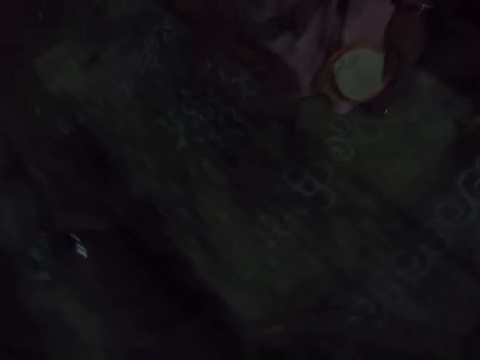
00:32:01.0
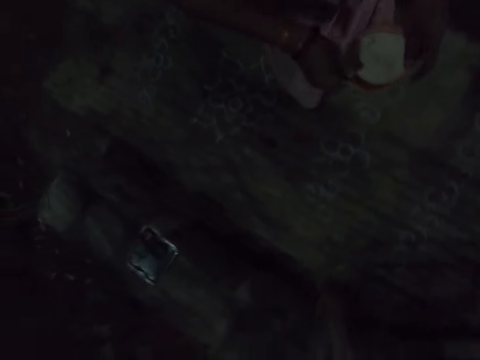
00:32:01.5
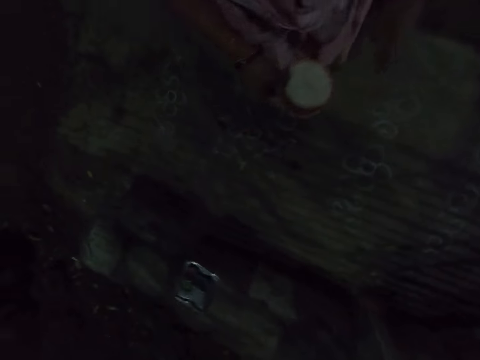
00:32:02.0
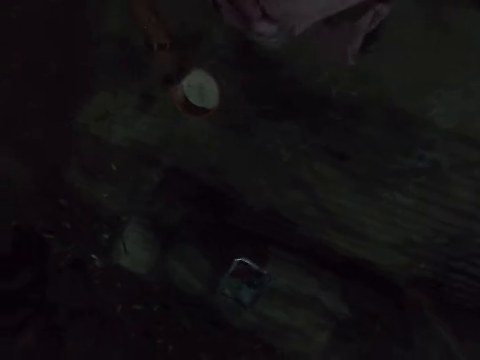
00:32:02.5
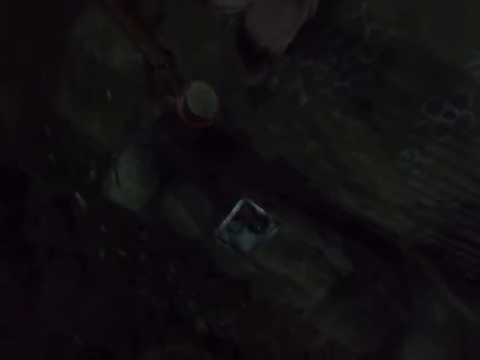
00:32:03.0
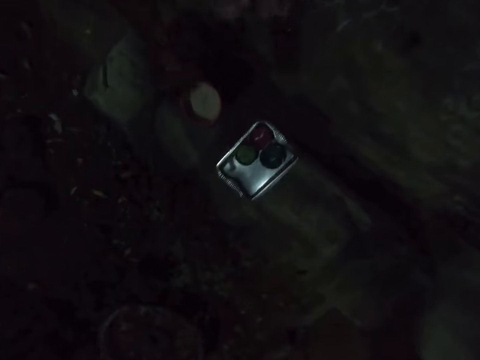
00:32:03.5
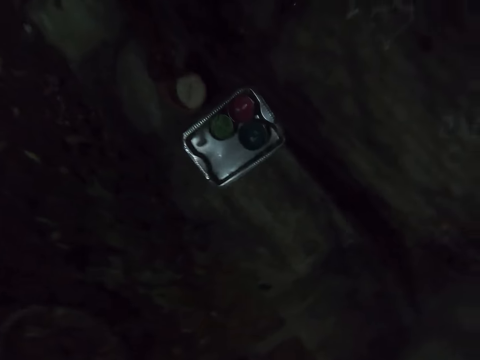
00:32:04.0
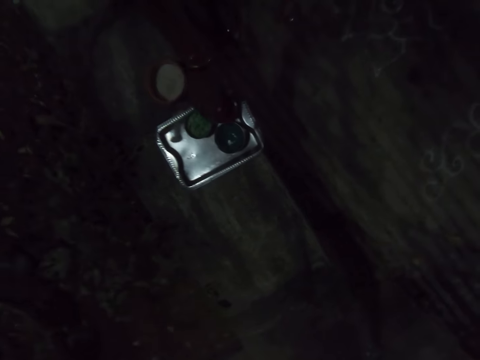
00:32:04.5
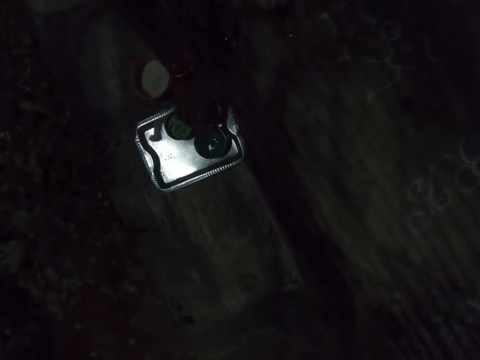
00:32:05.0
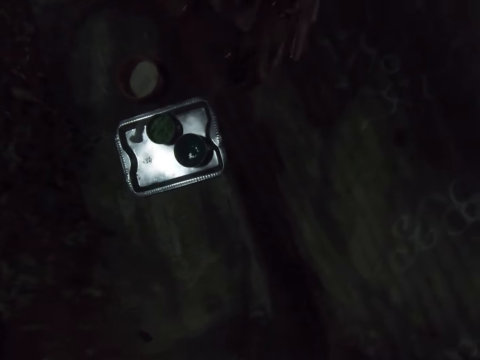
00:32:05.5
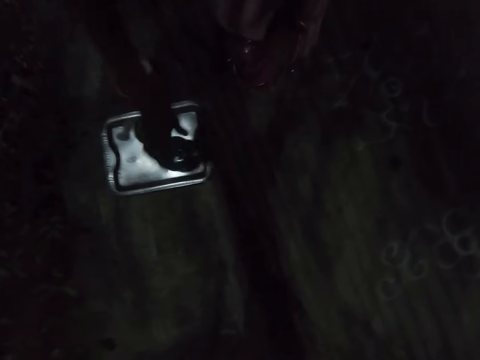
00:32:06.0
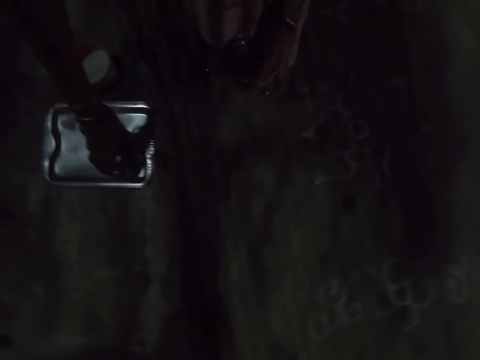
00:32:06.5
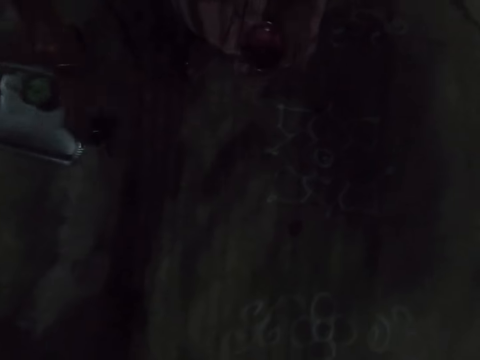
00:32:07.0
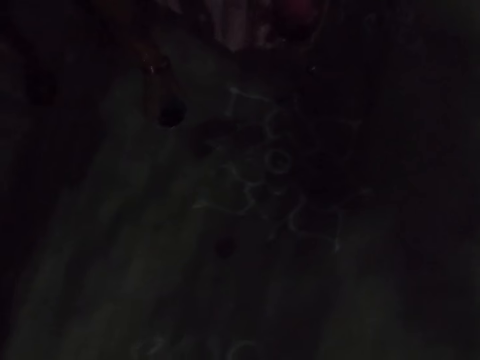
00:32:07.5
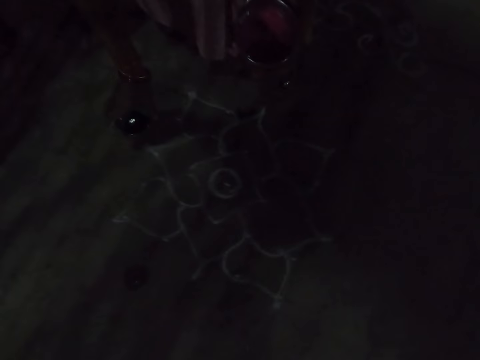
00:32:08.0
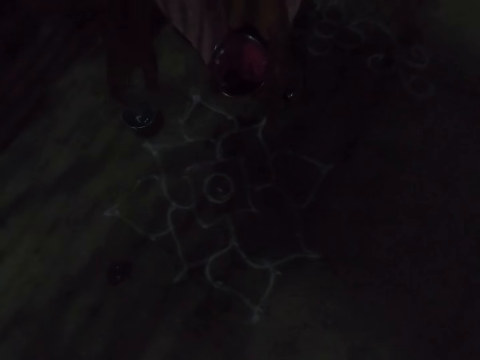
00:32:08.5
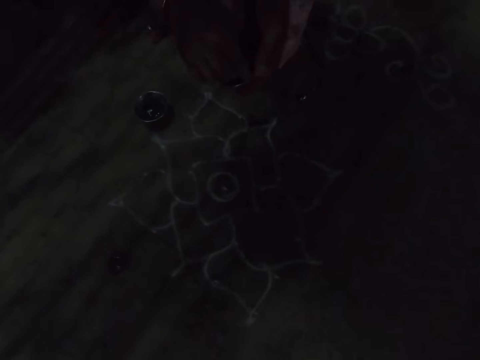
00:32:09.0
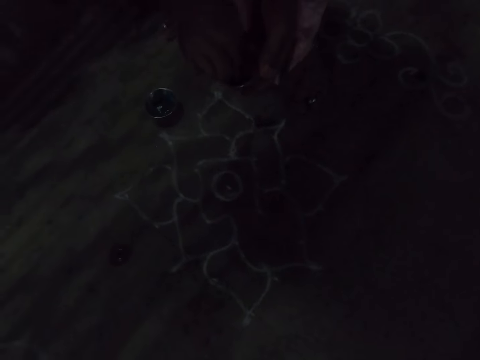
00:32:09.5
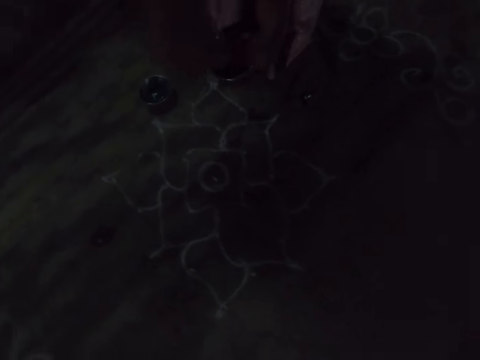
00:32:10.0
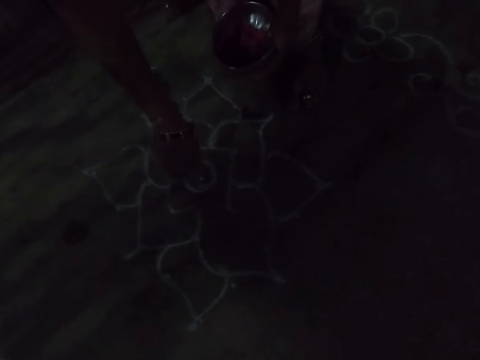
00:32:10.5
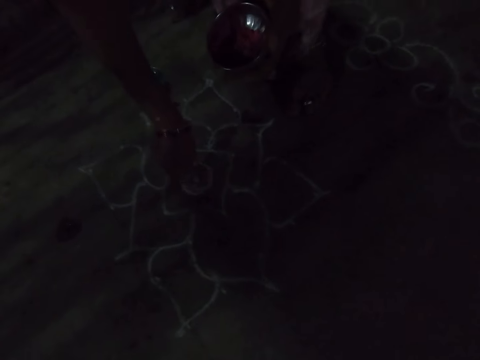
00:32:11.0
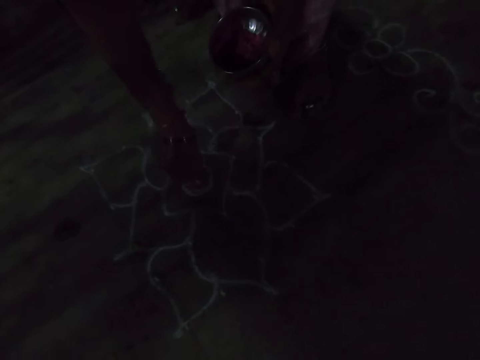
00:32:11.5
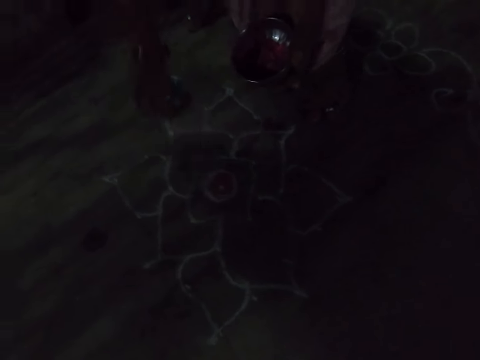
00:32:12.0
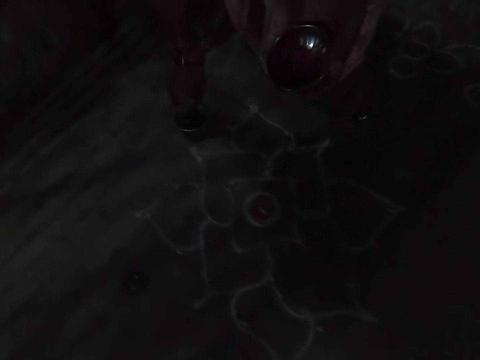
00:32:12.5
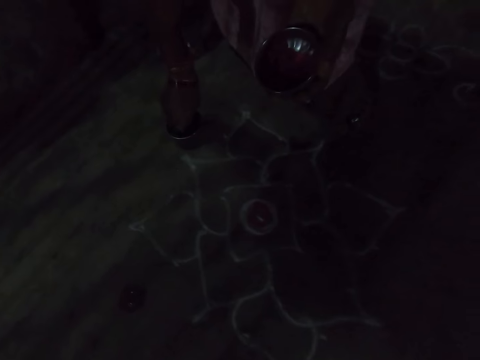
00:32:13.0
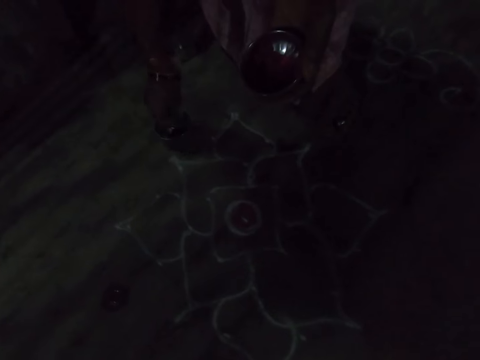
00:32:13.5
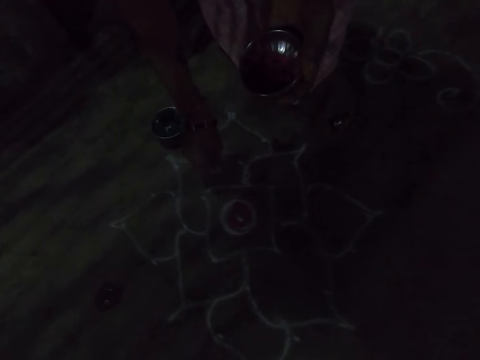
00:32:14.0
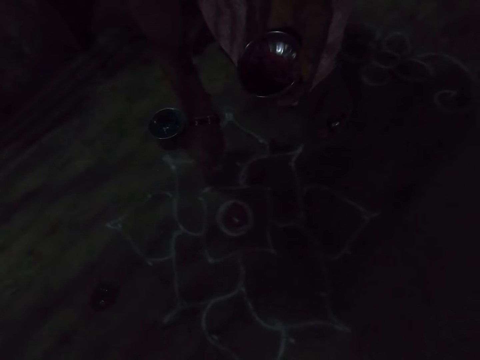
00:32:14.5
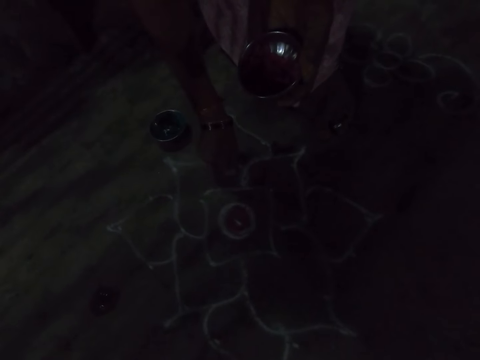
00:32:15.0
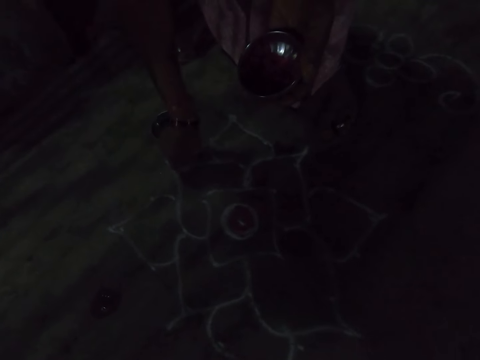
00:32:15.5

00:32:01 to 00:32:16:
The camera wearer holds the bowl with both hands. They walk around. They put down the bowl. They pick up the bowls. They put the bowl in the right hand on the floor. They scoop the powder or dust in the bowl with the fingers. They sprinkle the powder on the drawing. They draw flowers on the floor with the dust. They scoop the powder in the bowl with the fingers. They sprinkle the powder on the drawing. They draw flowers on the floor with the dust.

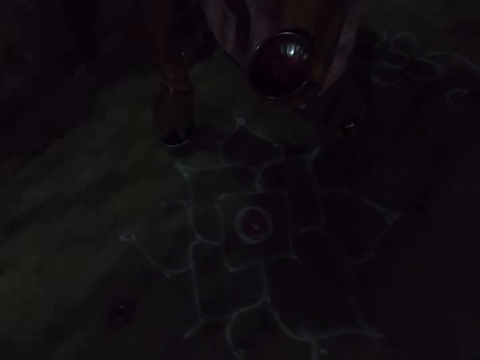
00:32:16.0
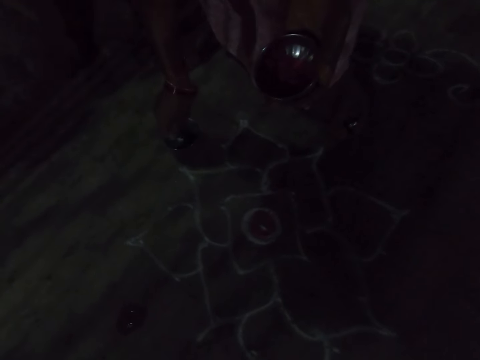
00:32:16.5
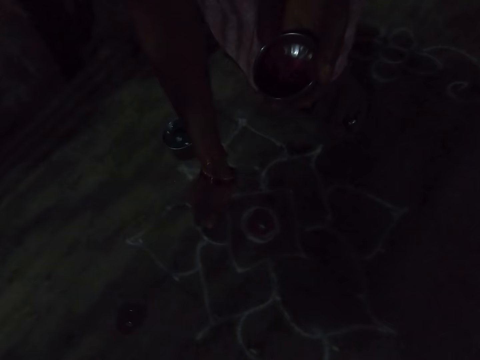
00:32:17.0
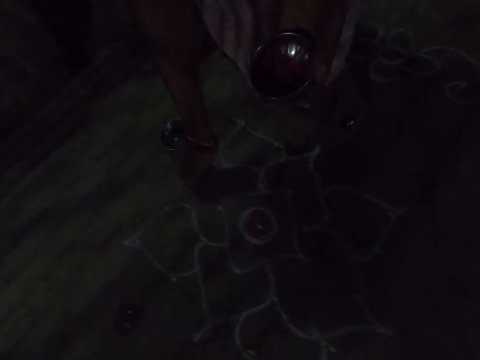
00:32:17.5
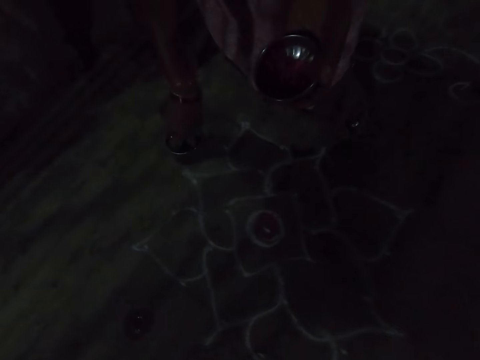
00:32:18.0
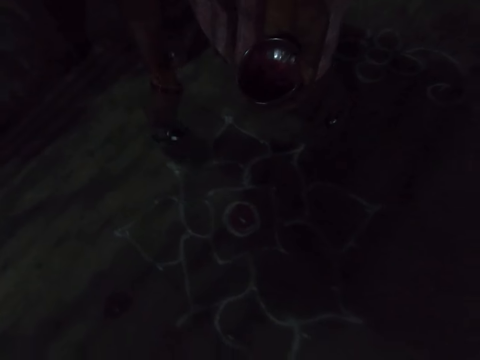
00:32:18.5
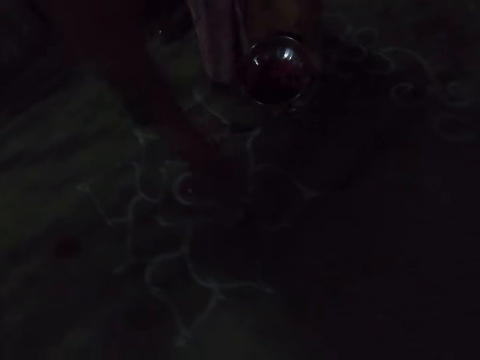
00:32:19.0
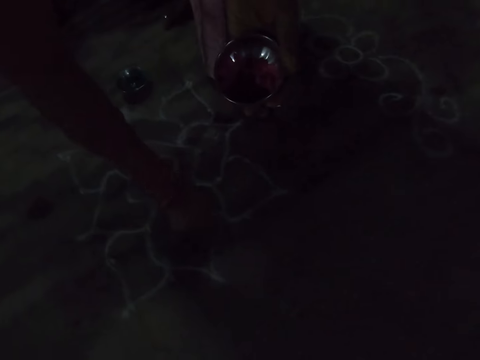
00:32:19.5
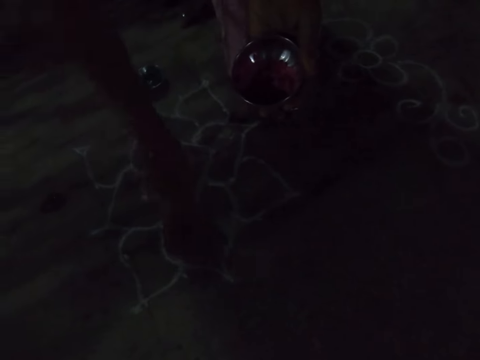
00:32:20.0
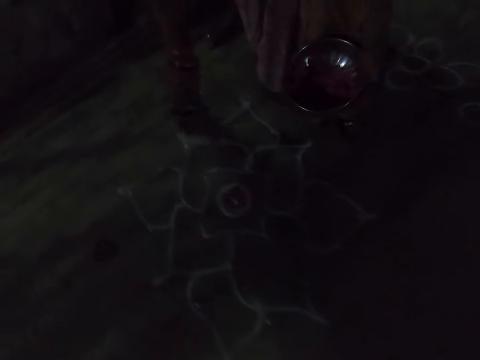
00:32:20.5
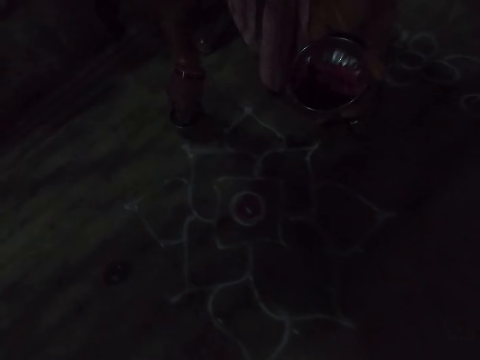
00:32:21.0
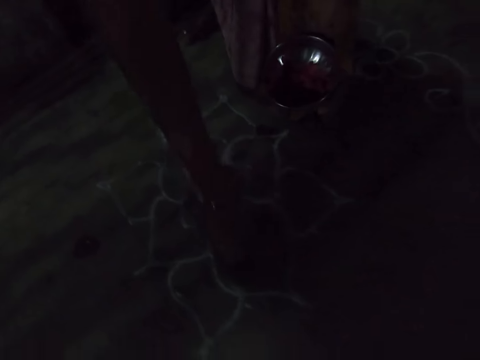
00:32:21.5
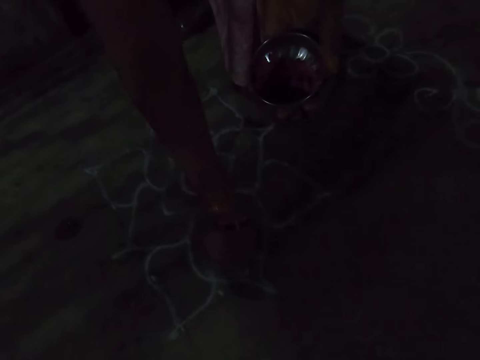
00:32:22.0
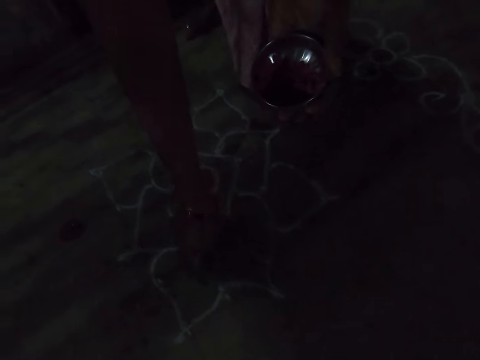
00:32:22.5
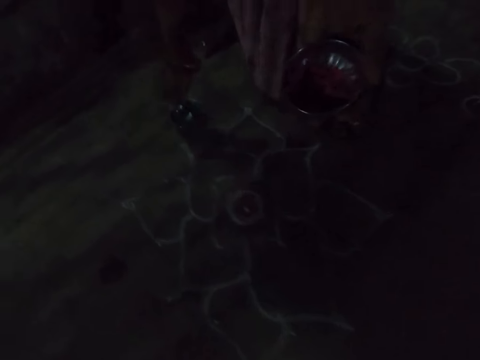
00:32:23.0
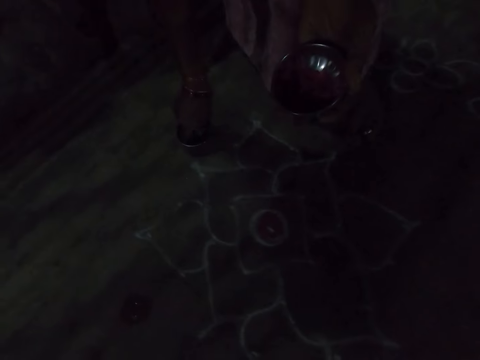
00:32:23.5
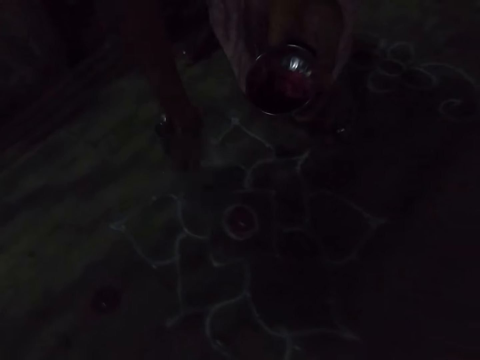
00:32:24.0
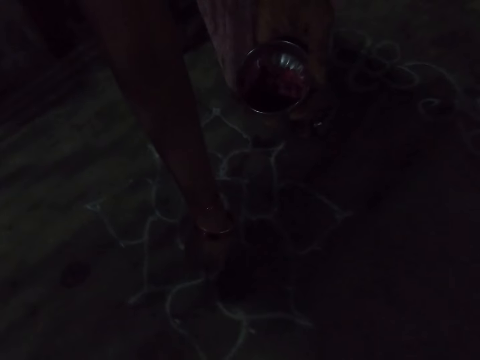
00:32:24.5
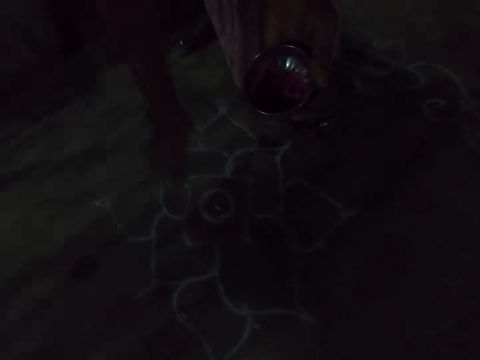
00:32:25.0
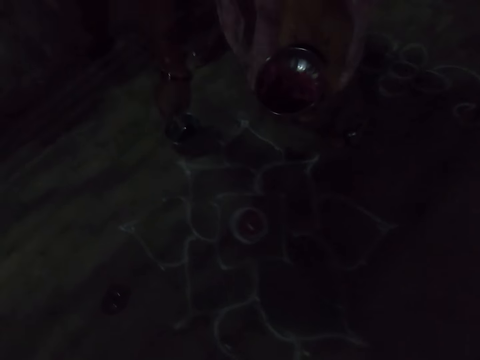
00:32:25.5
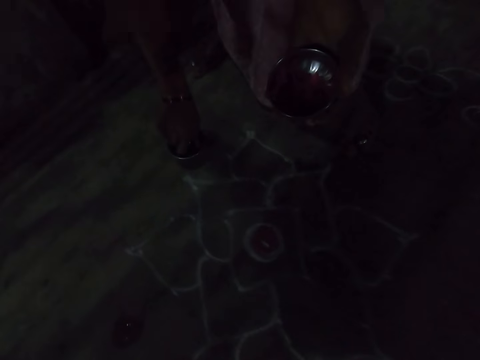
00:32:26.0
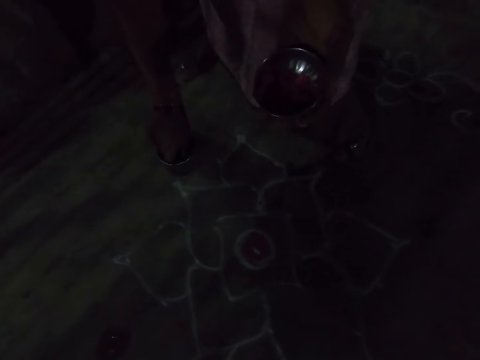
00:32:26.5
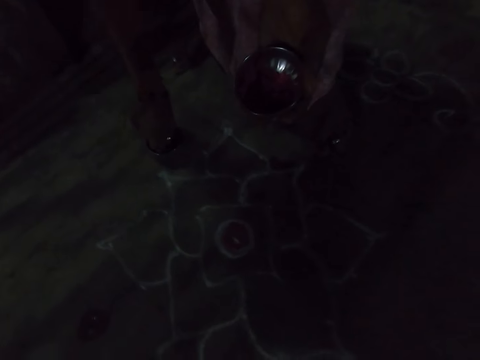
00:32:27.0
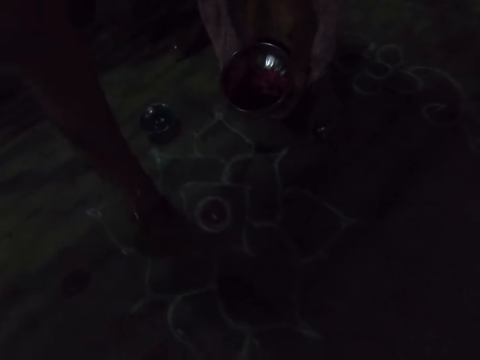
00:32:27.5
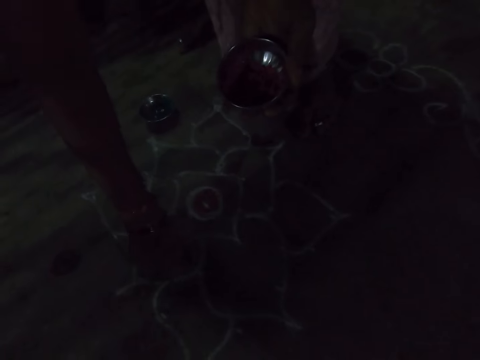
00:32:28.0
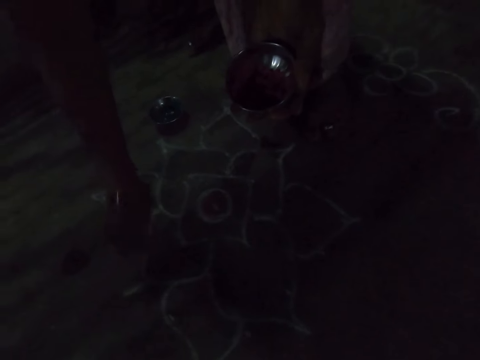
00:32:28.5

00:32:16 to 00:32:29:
The camera wearer scoops the powder or dust with the fingers in the bowl. They sprinkle the powder on the drawing. They draw flowers on the floor with the dust. They scoop the powder with the fingers in the bowl. They sprinkle the powder on the drawing. They draw flowers on the floor with the dust. They scoop the powder with the fingers in the bowl. They sprinkle the powder on the drawing. They draw flowers on the floor with the dust. They scoop the powder with the fingers in the bowl. They sprinkle the powder on the drawing. They draw flowers on the floor with the dust. They scoop the powder with the fingers in the bowl. They draw flowers on the floor with the dust. They sprinkle the powder on the drawing.
